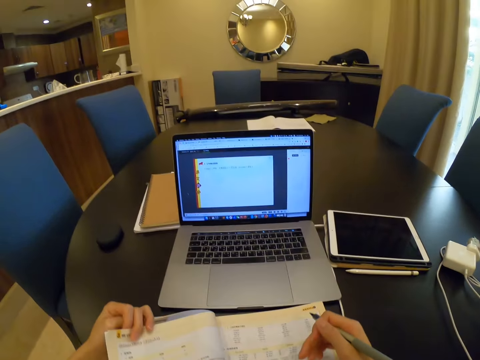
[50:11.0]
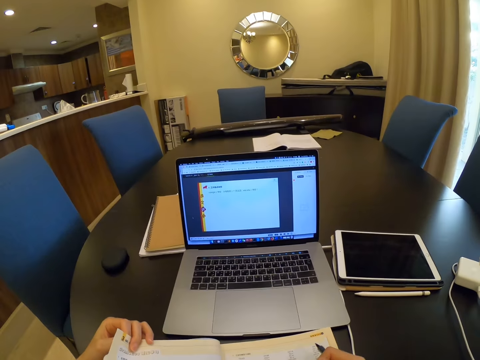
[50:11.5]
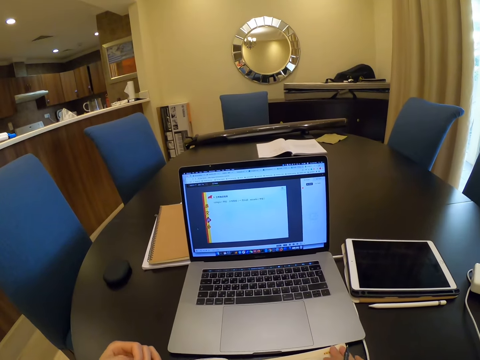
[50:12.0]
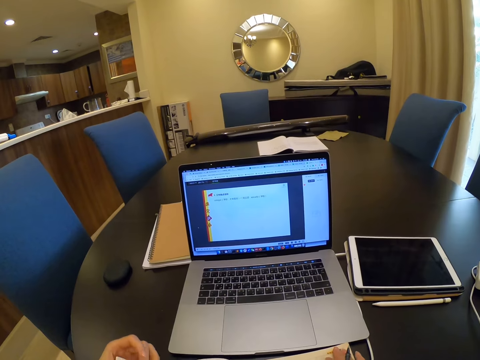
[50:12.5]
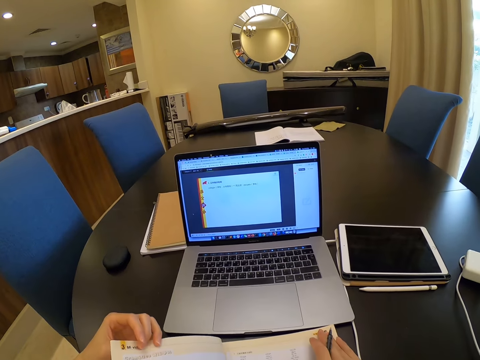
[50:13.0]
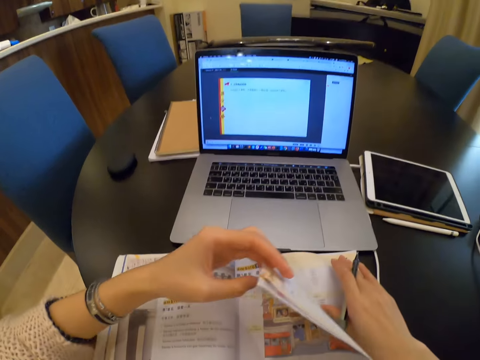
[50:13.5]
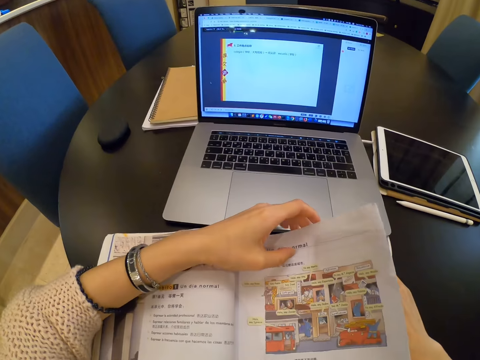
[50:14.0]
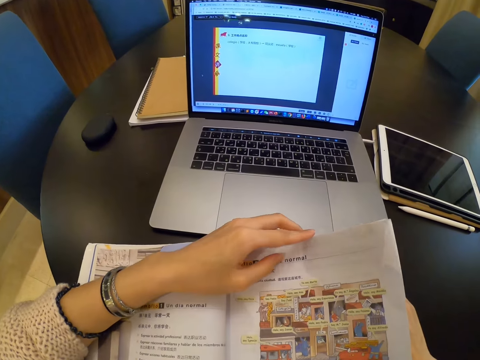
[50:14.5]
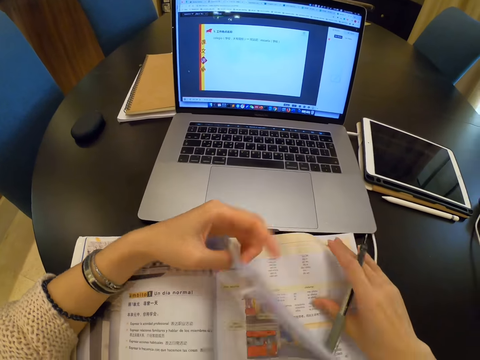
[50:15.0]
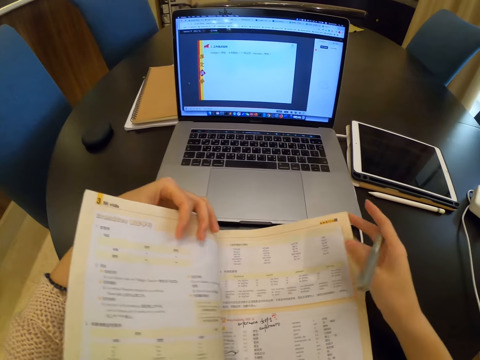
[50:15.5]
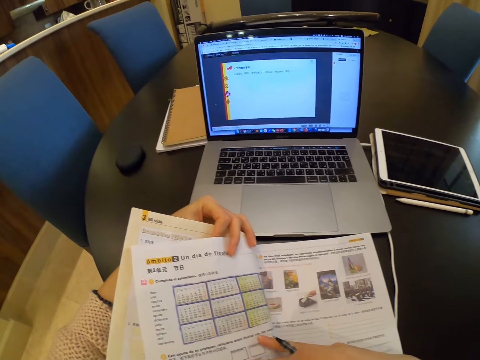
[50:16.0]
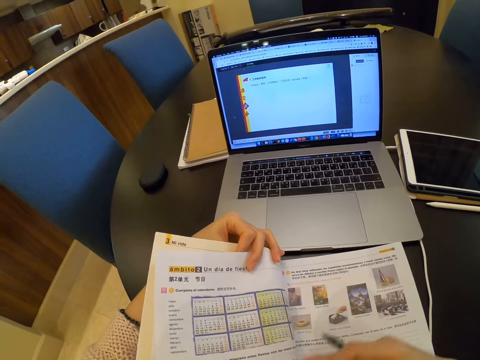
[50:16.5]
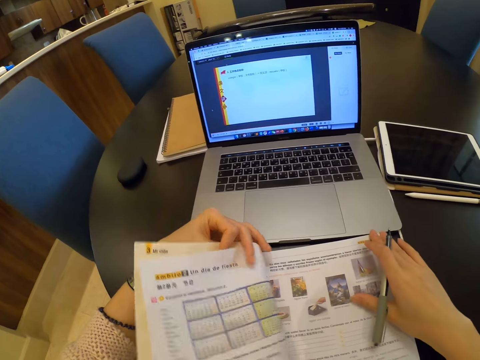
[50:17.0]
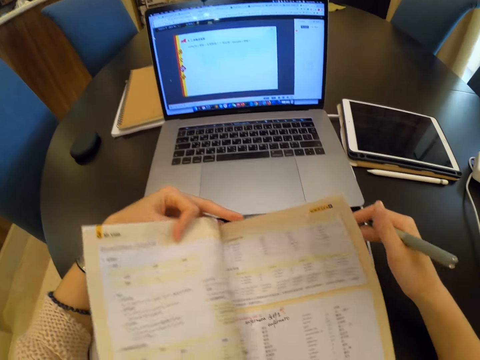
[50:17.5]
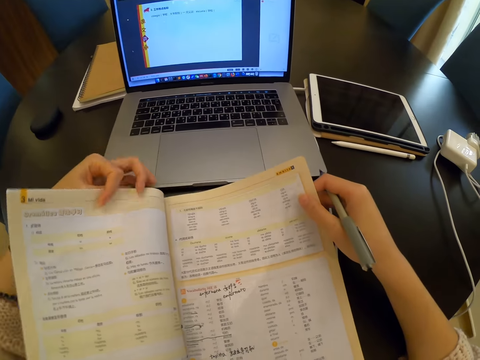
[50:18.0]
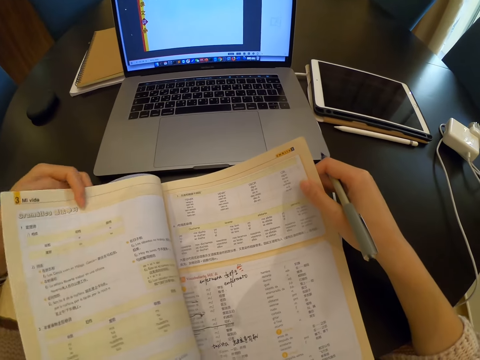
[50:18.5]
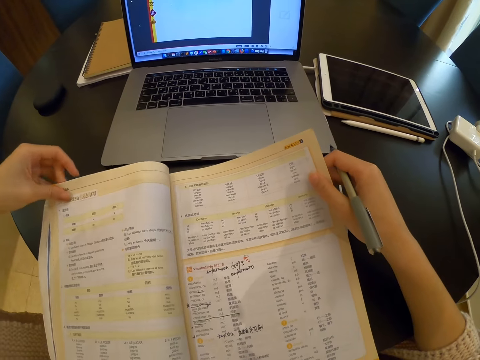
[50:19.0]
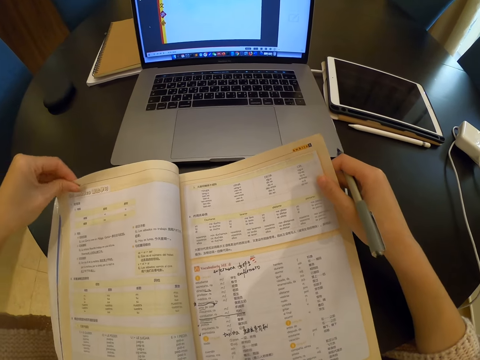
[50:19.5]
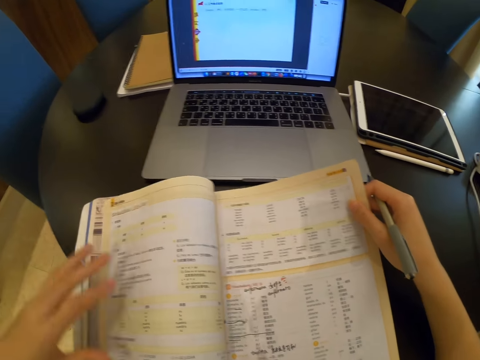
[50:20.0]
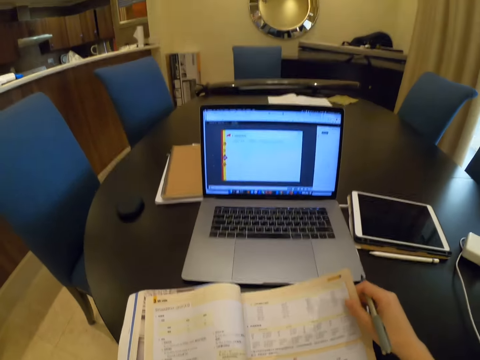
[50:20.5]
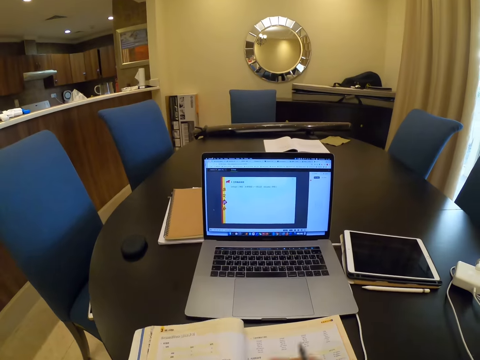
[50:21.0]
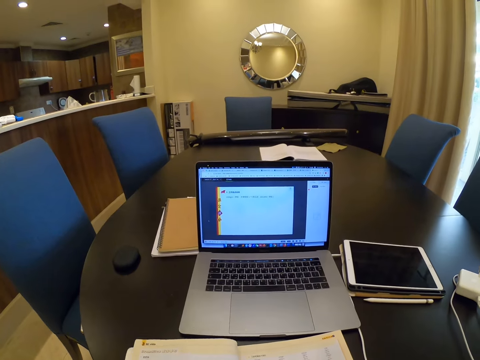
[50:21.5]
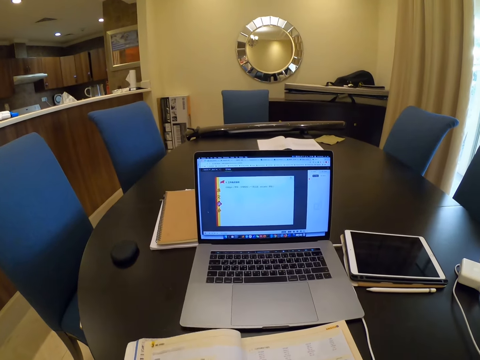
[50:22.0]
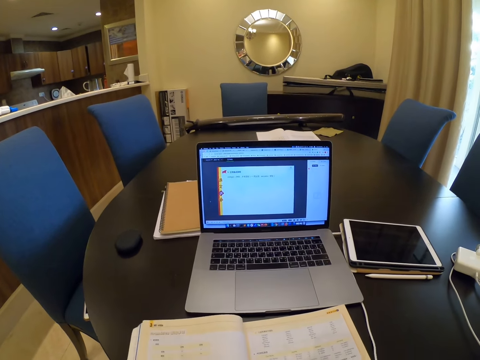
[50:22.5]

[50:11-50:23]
The camera wearer looks at a laptop. They open a page in the book. They look at an open page of the book. They open a page in the book.

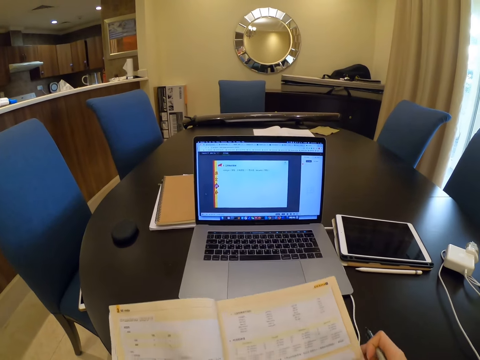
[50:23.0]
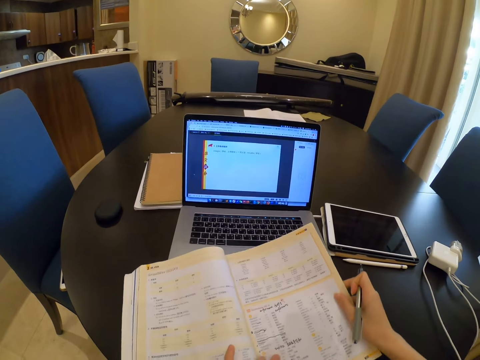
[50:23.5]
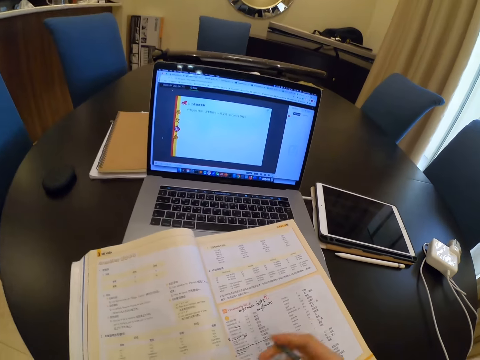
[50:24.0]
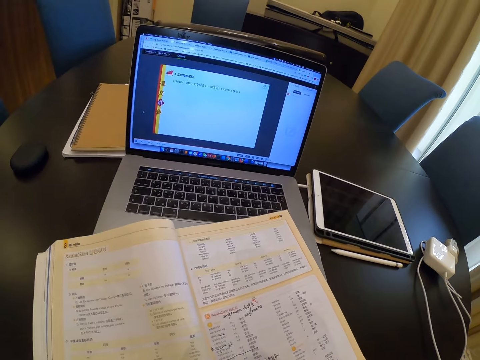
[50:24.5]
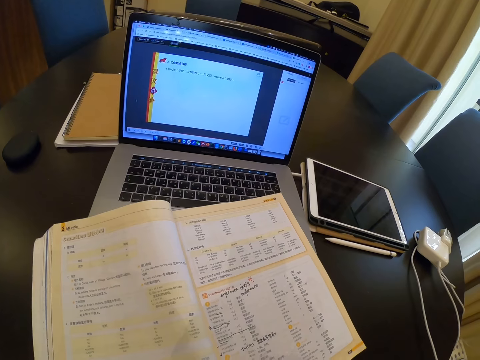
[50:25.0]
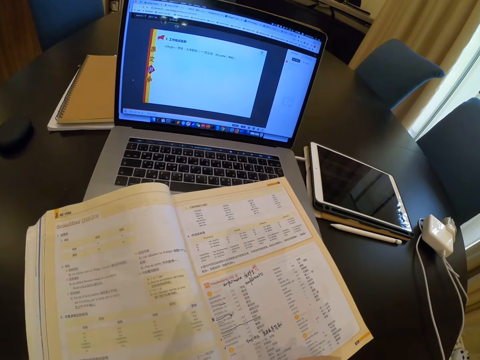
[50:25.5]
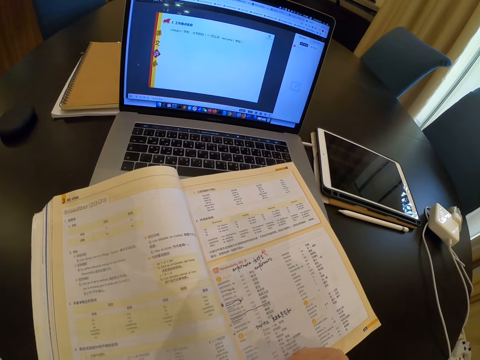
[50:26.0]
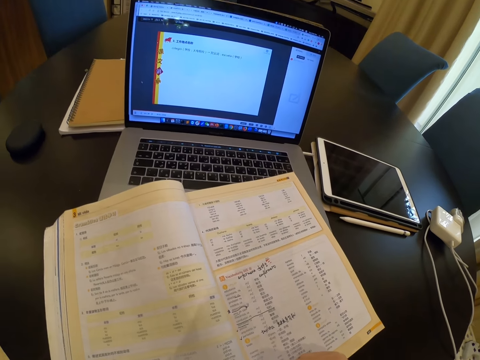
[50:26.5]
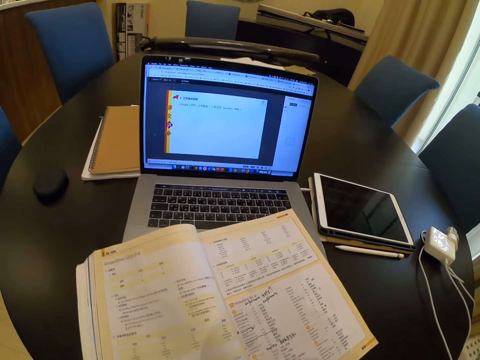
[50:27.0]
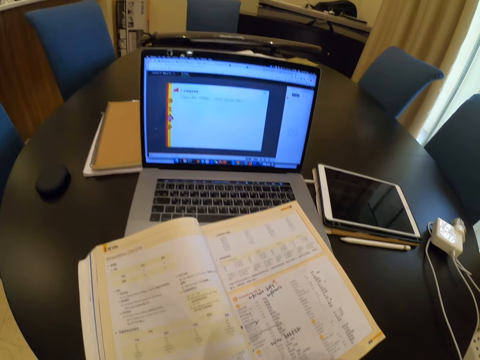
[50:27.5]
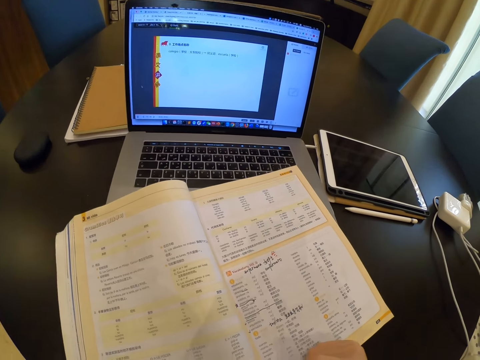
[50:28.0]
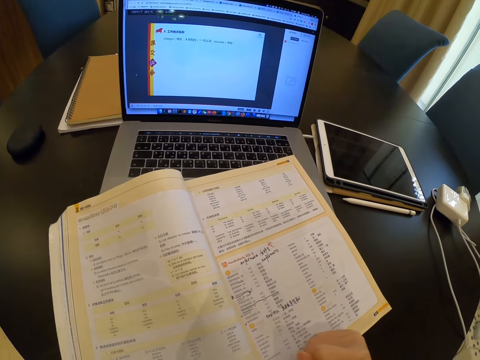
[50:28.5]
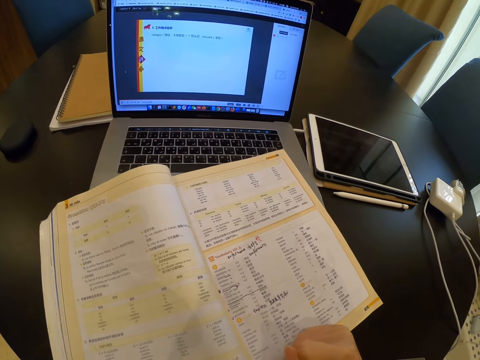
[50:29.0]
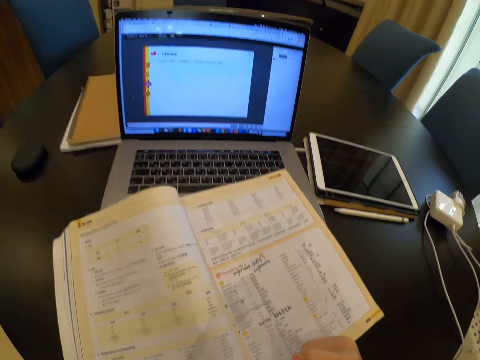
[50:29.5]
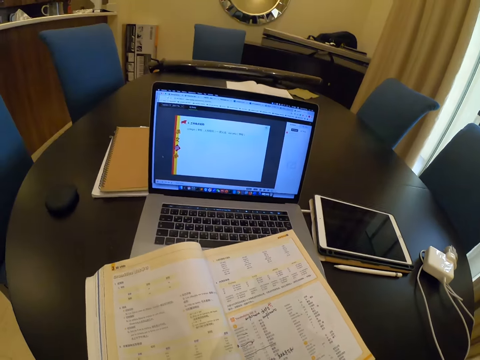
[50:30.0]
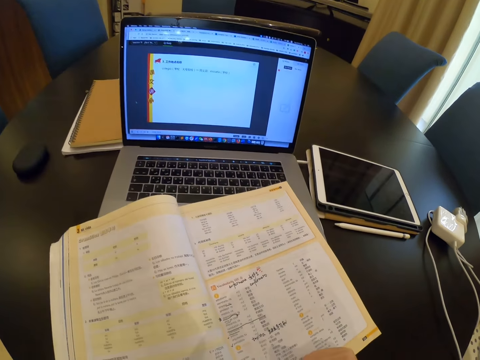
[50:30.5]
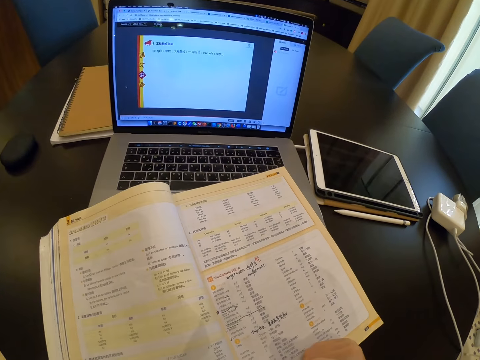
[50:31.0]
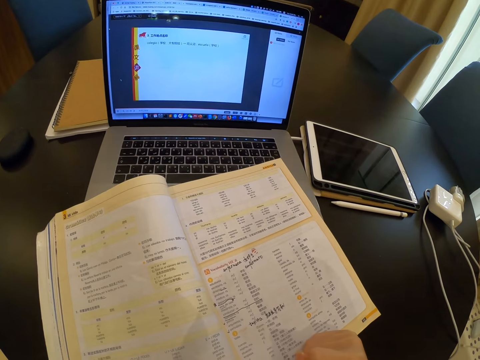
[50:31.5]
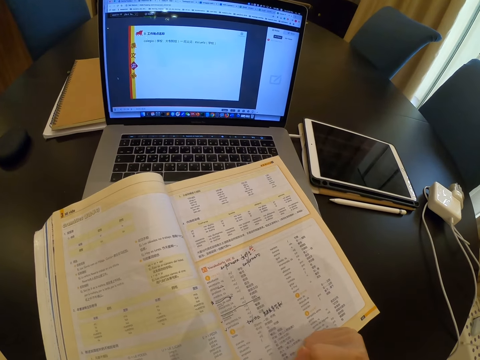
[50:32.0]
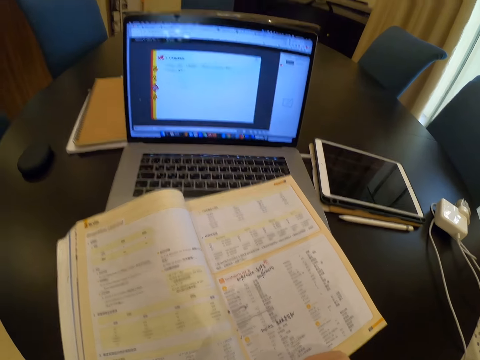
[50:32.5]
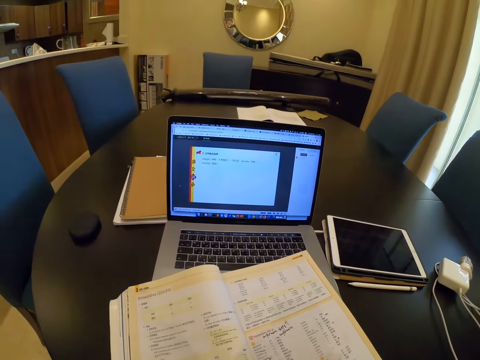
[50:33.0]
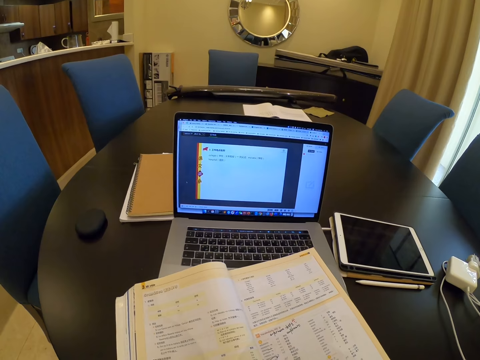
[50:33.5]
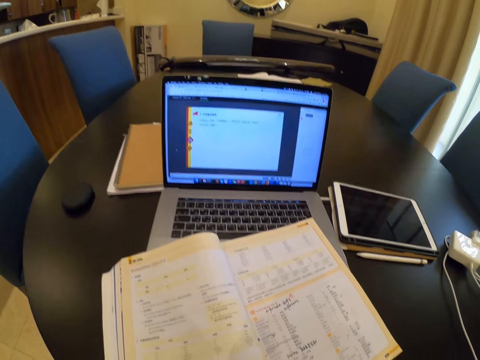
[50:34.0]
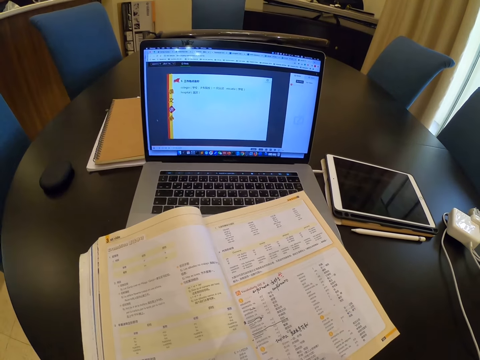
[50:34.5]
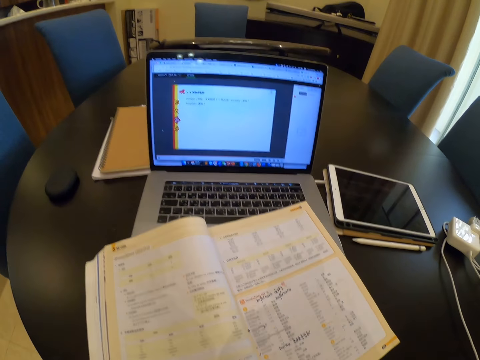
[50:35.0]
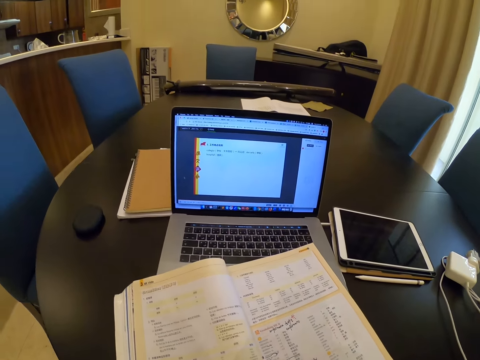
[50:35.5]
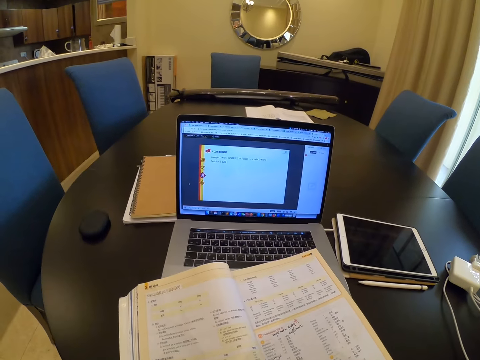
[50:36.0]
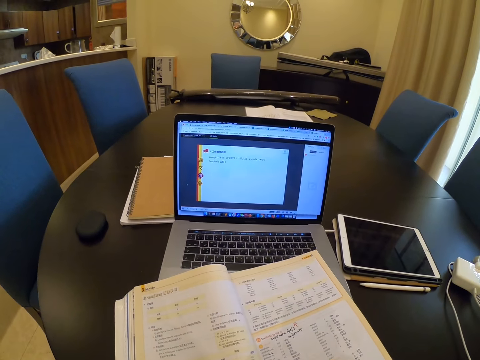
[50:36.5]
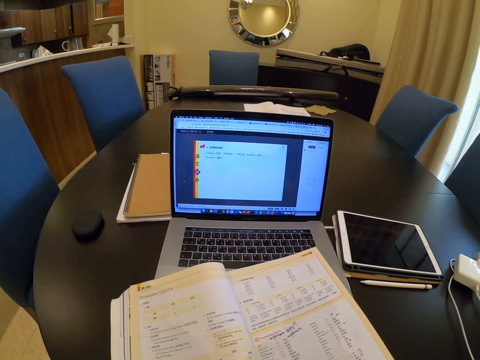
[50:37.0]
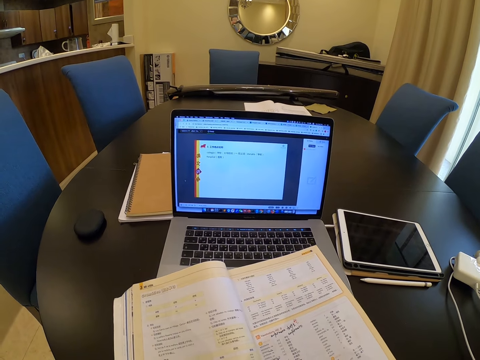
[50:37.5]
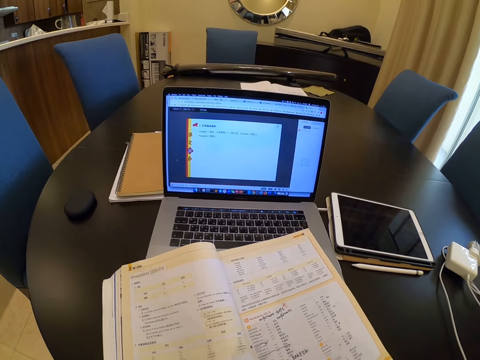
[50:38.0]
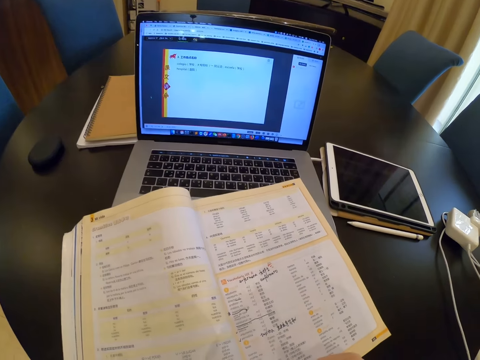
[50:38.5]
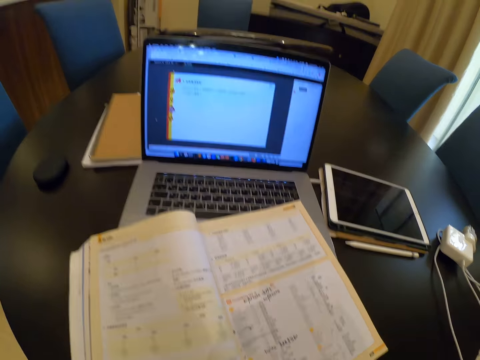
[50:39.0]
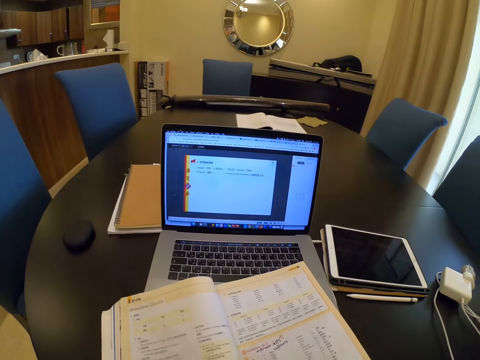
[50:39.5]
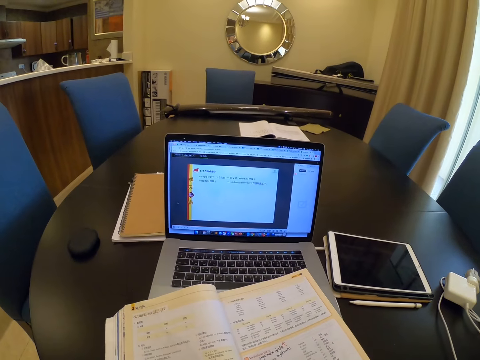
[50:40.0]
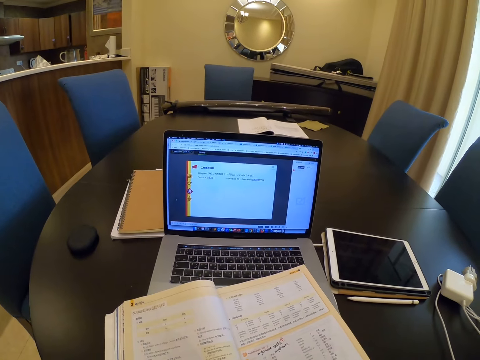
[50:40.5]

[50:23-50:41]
The camera wearer writes on the book. They look at a laptop.
